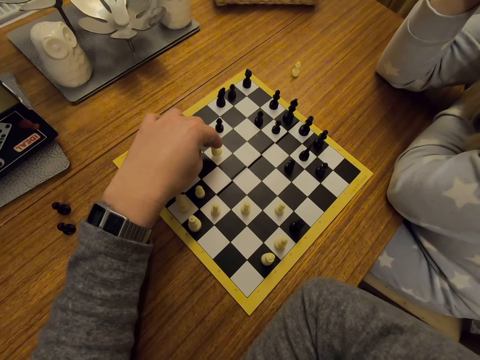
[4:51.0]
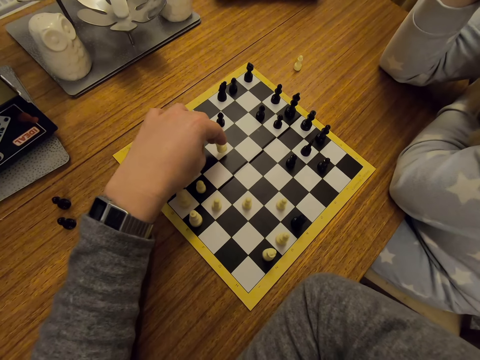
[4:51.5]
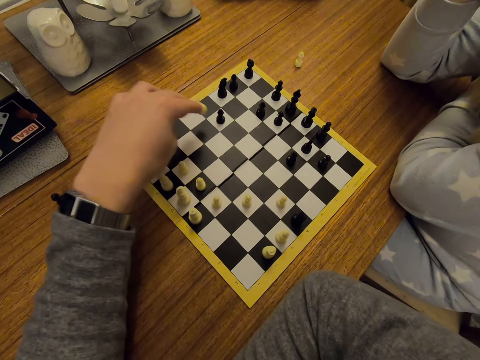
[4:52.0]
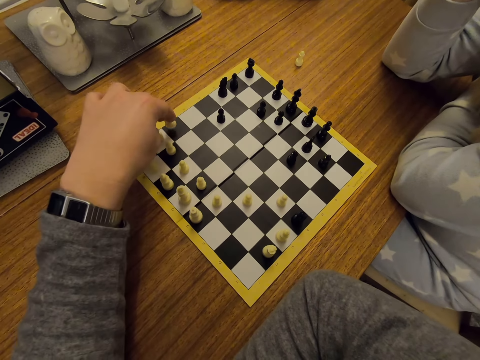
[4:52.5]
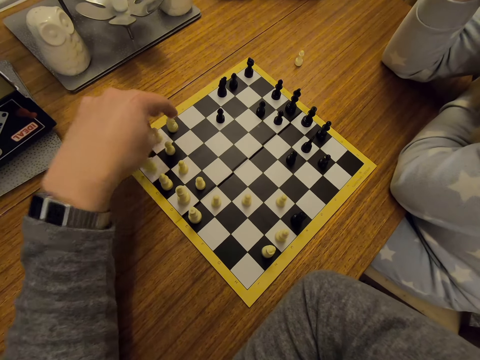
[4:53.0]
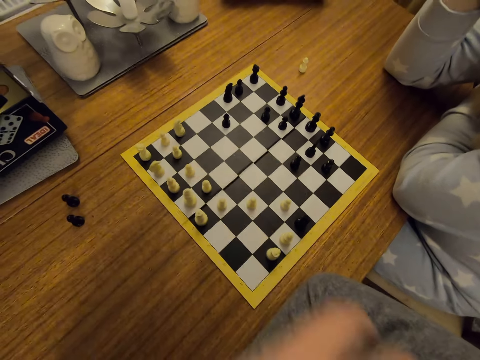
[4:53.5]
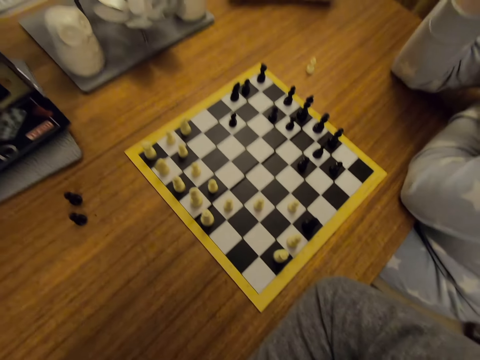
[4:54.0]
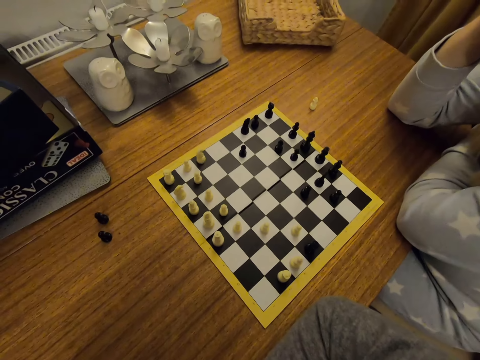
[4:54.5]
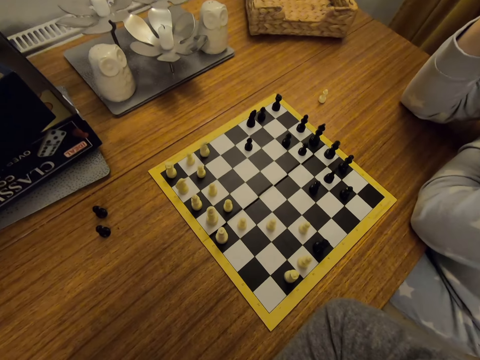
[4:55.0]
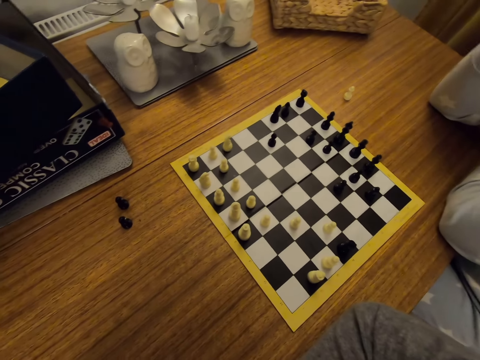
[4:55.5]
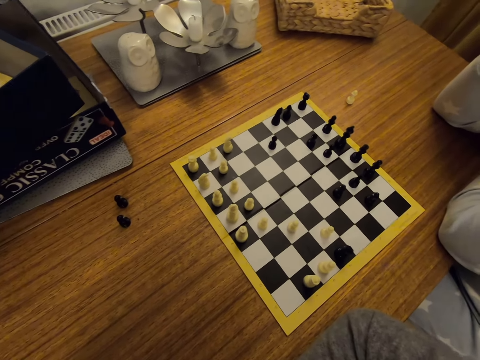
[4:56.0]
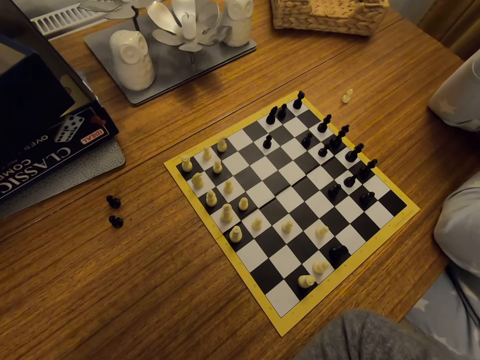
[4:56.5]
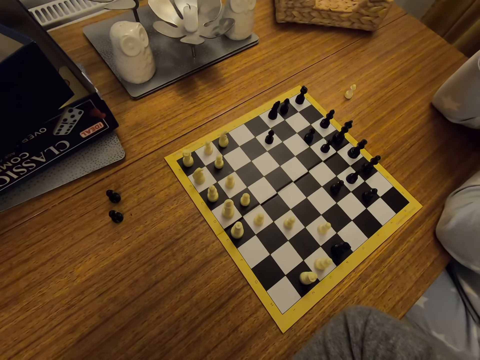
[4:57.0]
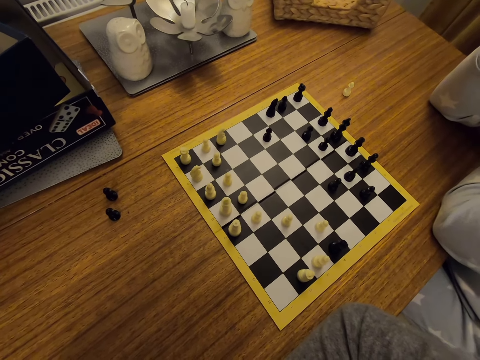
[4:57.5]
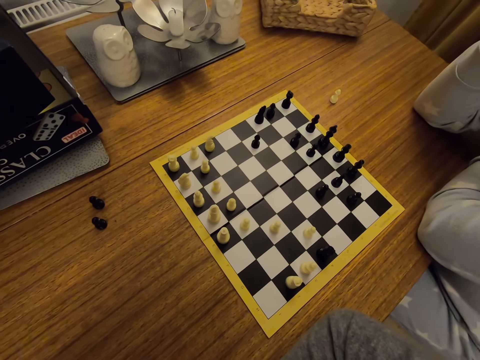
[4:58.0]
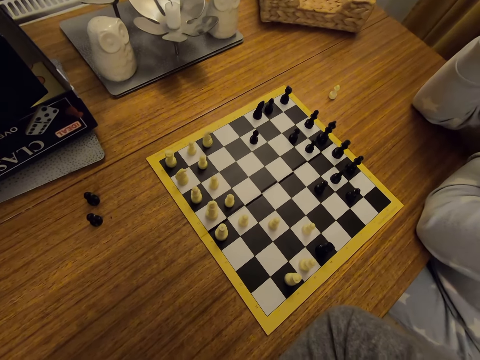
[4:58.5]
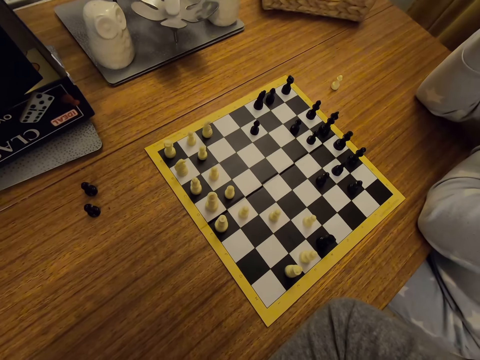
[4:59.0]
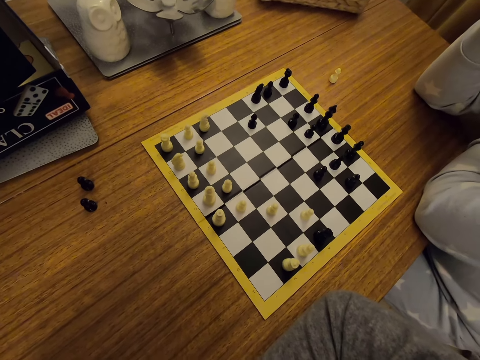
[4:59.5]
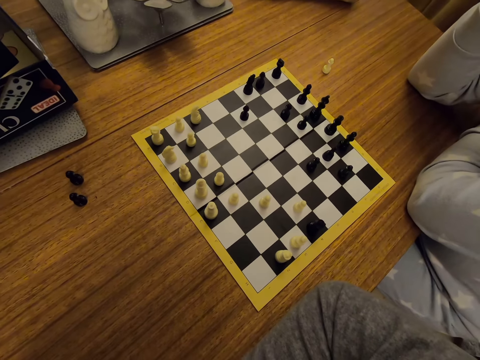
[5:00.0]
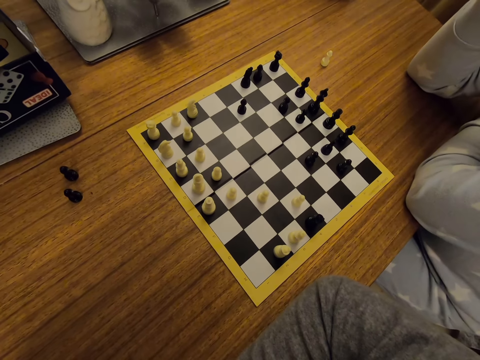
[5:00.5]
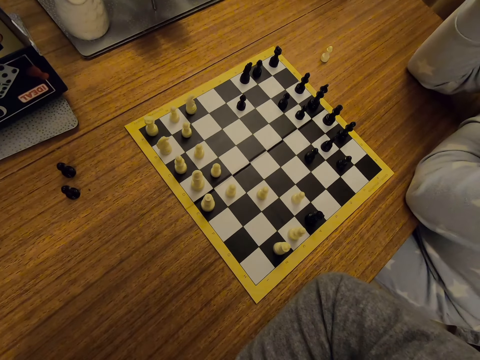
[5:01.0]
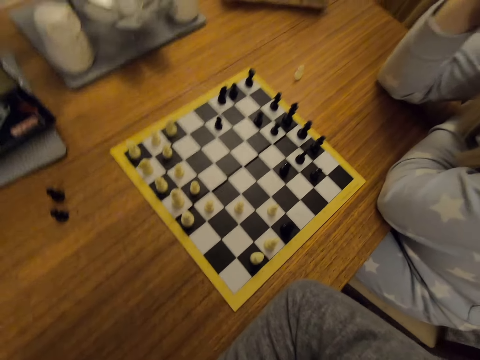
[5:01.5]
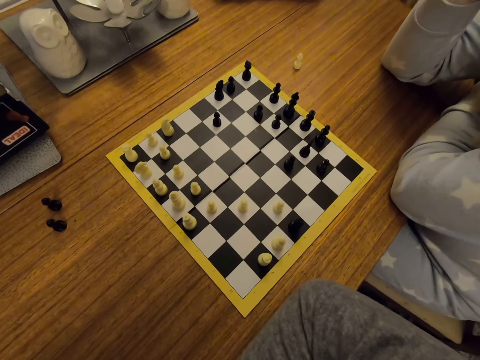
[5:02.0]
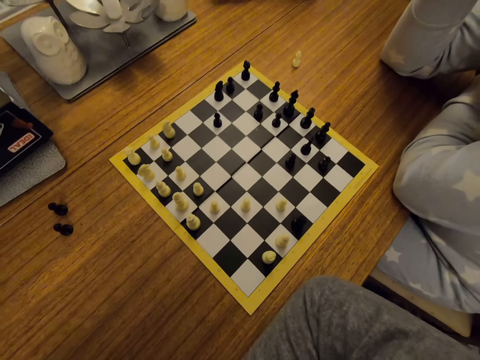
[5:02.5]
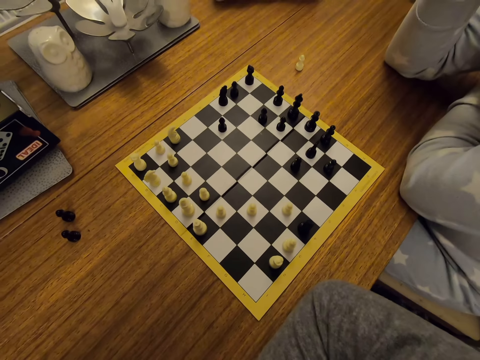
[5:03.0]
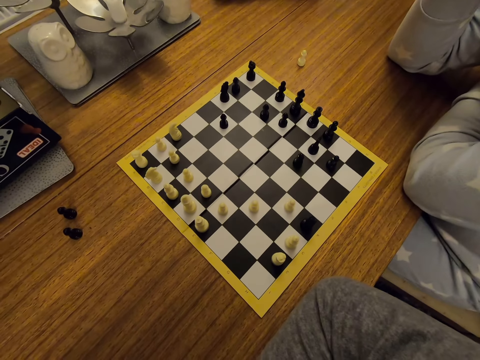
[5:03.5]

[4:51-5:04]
The camera wearer plays chess. A person looks around.

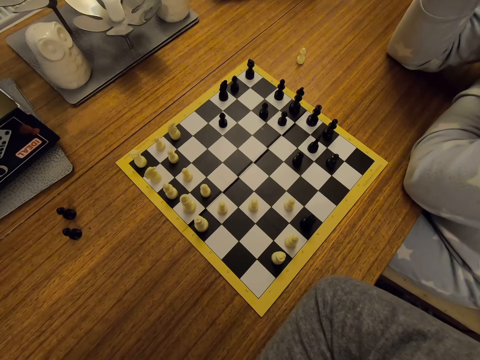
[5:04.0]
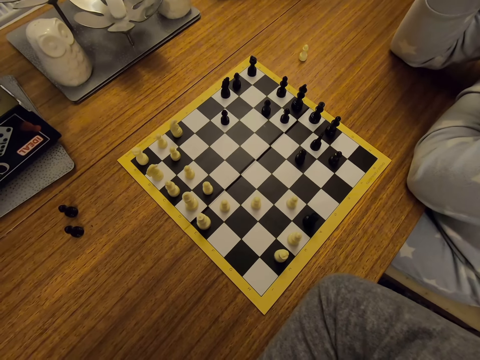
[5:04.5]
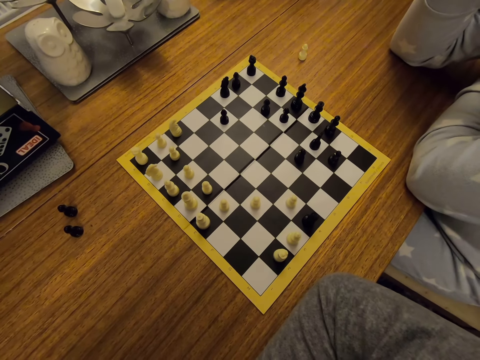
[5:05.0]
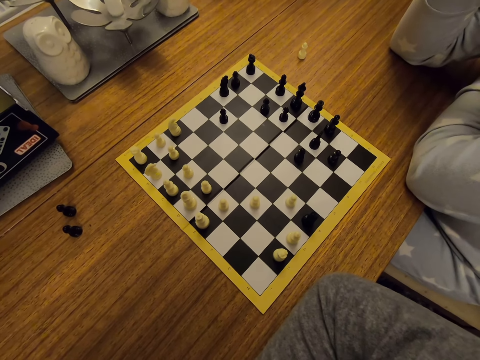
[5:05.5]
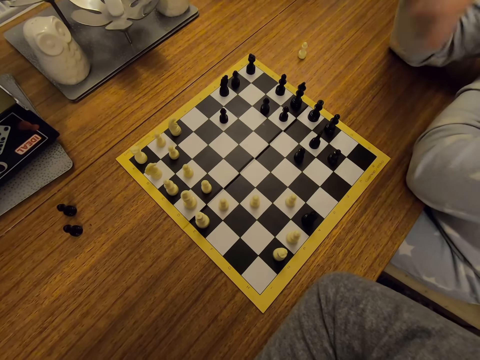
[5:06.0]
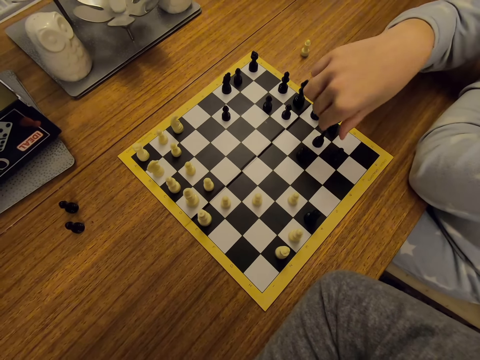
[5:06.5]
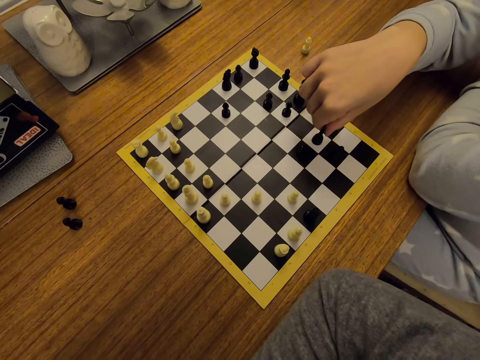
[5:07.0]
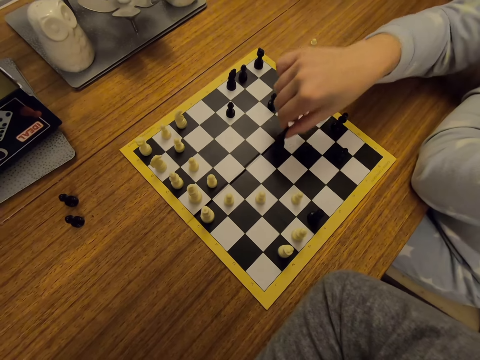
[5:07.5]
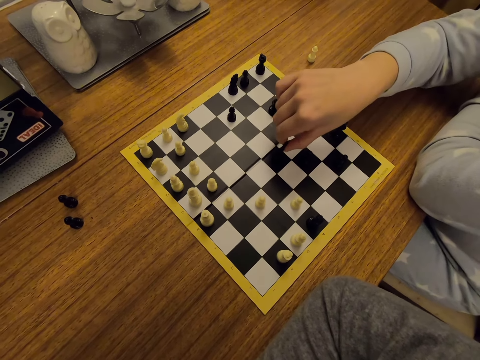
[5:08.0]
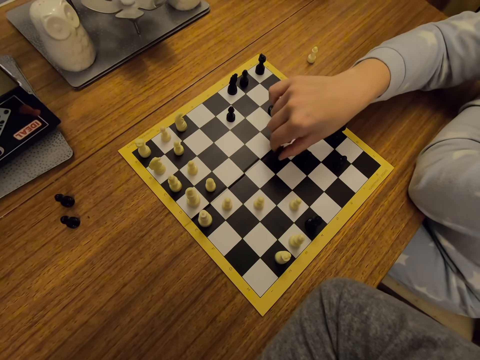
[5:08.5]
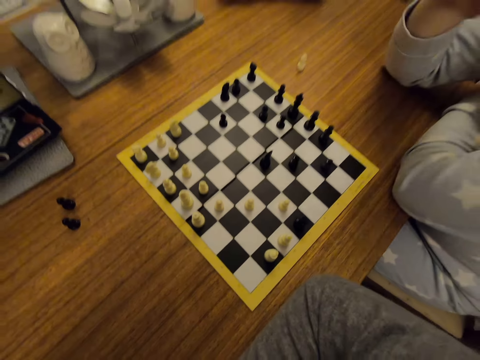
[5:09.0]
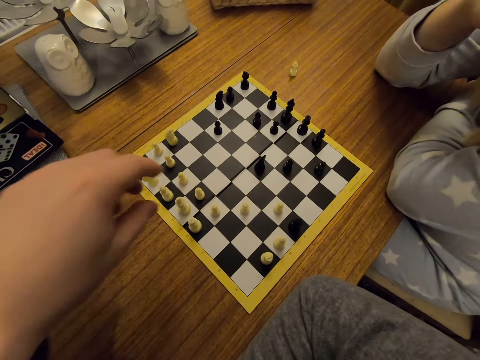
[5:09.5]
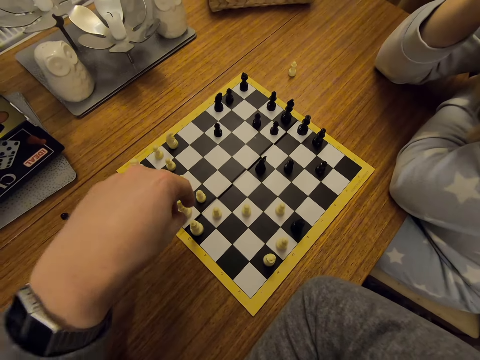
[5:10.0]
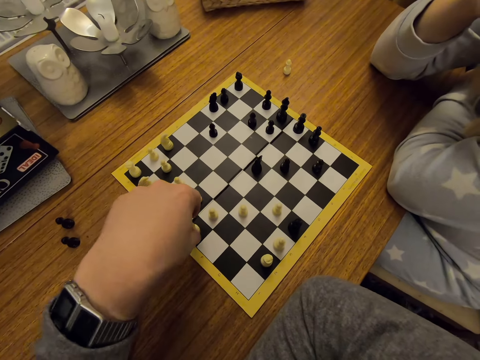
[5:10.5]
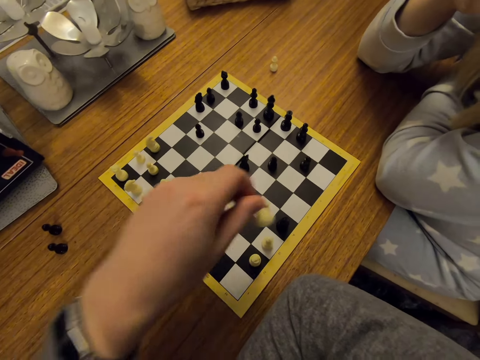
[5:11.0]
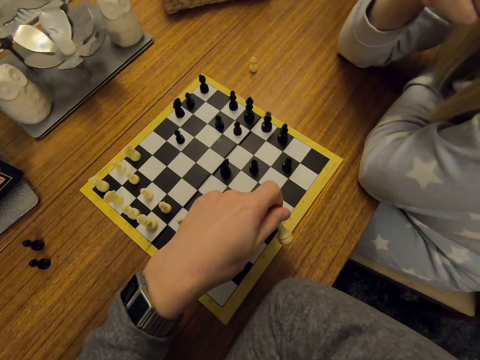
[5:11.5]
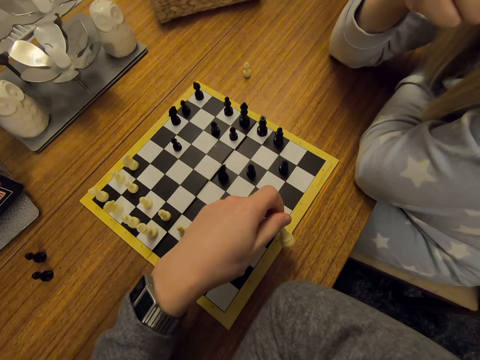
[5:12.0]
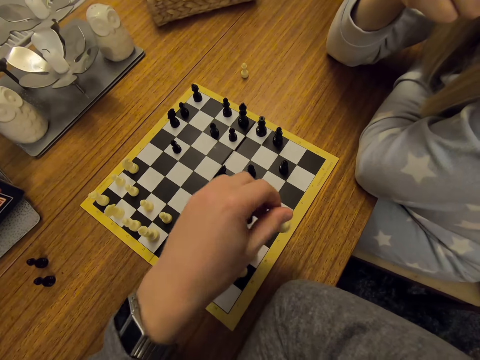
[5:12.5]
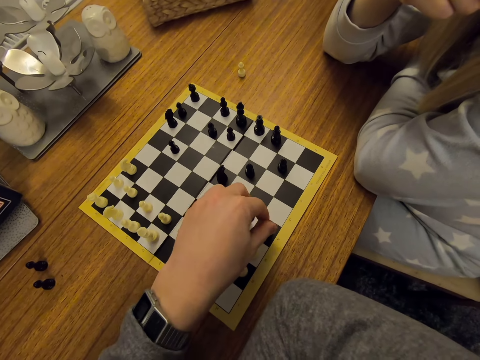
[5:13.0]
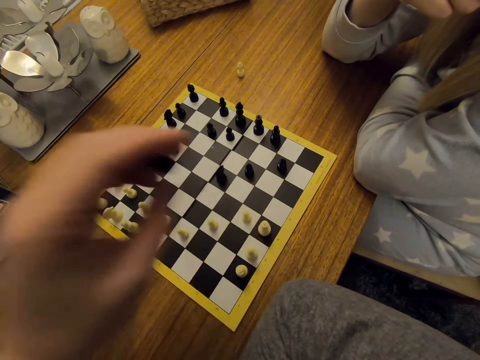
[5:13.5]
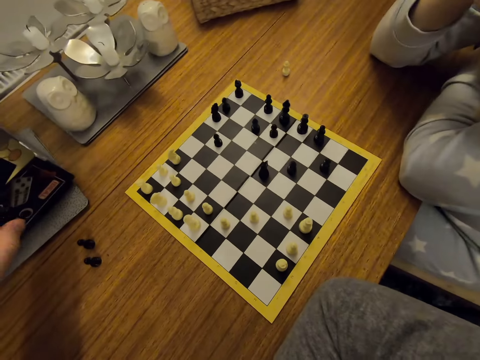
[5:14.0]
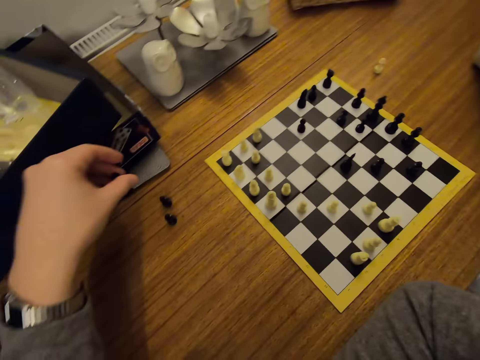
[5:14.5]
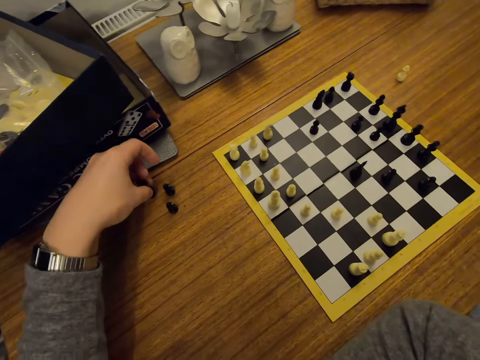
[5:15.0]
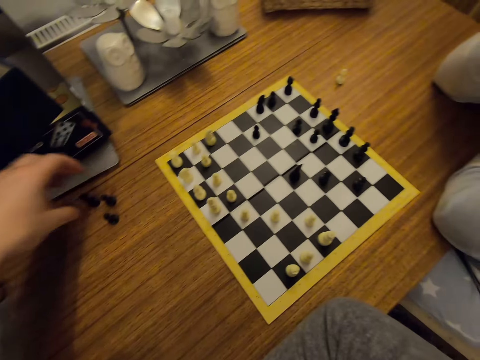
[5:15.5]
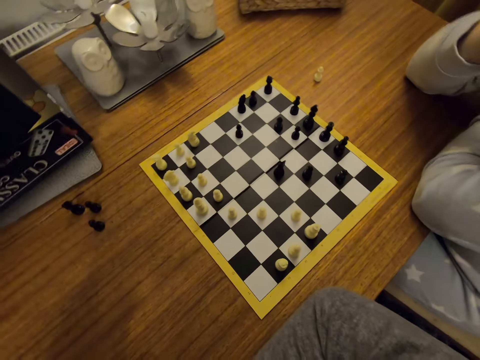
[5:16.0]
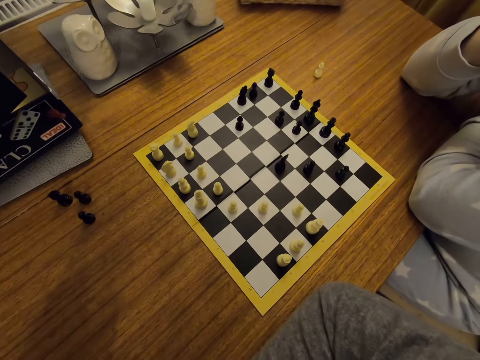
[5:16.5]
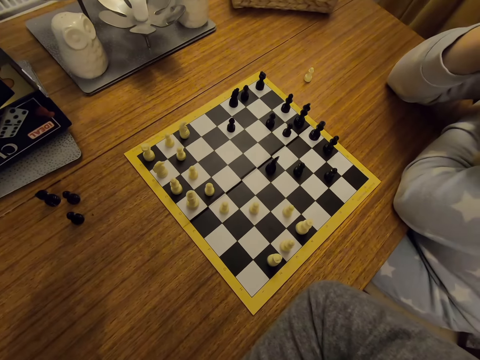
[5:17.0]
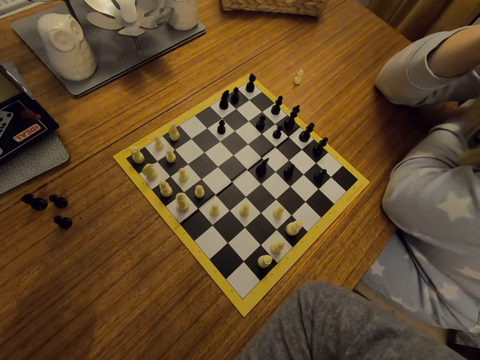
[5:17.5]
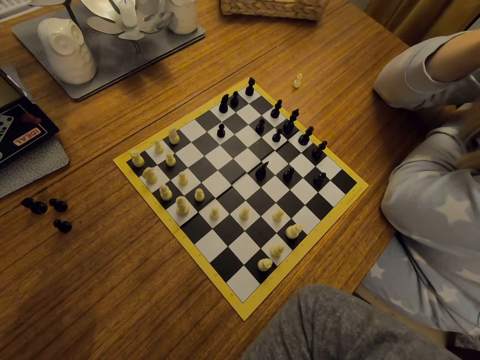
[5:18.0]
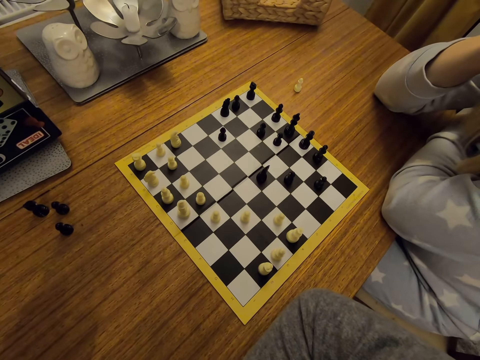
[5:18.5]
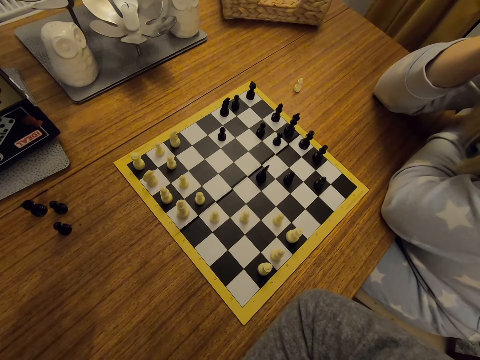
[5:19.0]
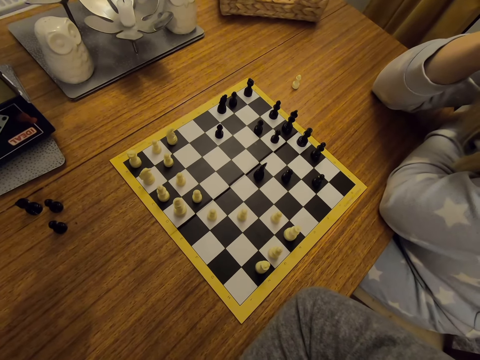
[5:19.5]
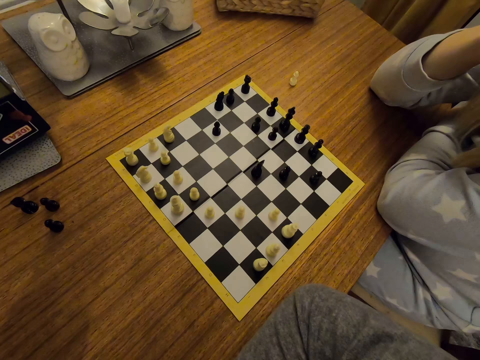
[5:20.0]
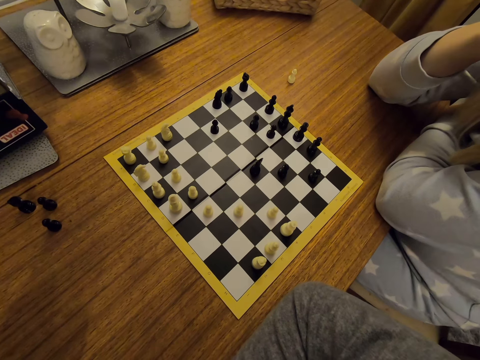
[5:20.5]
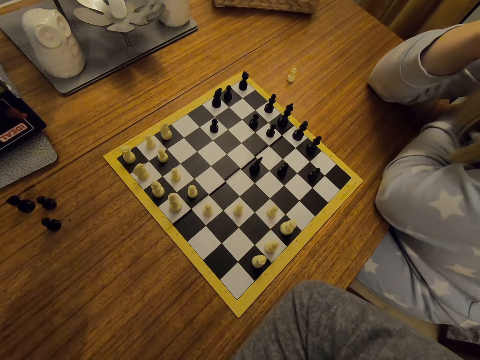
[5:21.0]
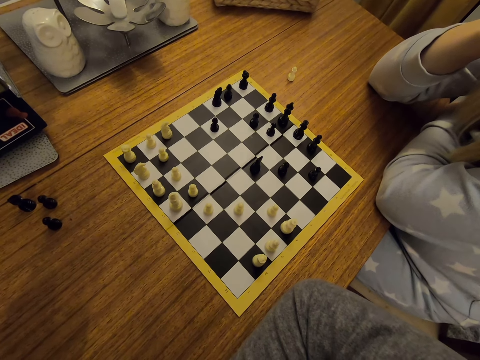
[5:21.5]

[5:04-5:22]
A person moves a chess piece on a board. The person plays chess. The camera wearer exchanges a chess piece on the board. They play chess. They put a chess piece on a table. The person looks around.
